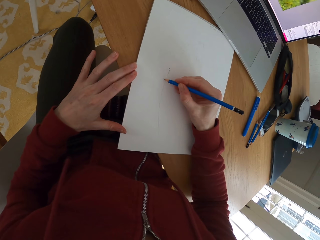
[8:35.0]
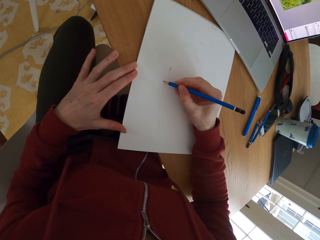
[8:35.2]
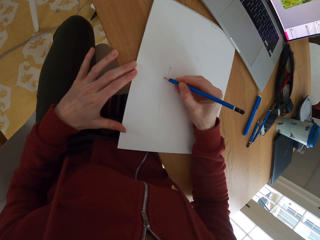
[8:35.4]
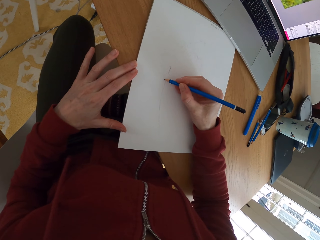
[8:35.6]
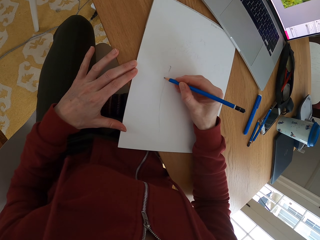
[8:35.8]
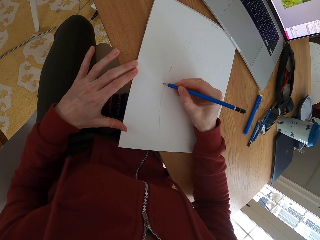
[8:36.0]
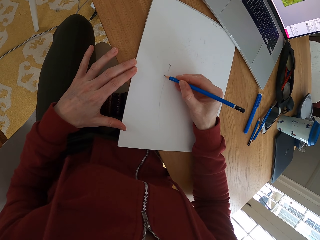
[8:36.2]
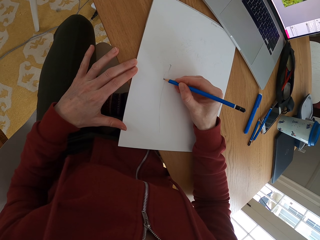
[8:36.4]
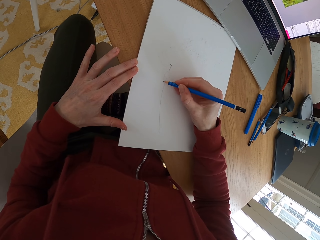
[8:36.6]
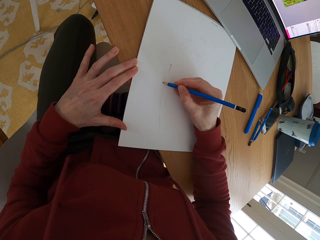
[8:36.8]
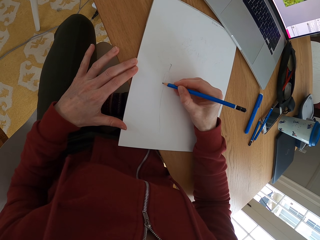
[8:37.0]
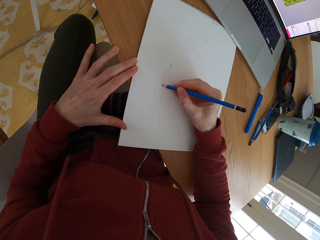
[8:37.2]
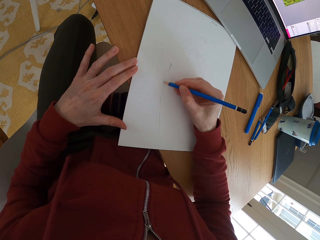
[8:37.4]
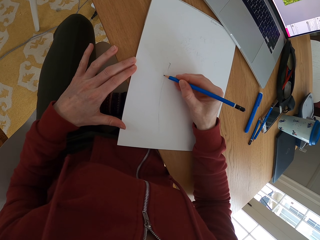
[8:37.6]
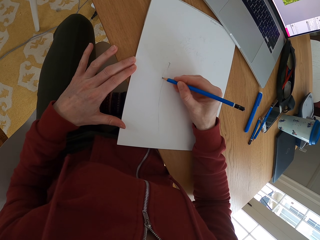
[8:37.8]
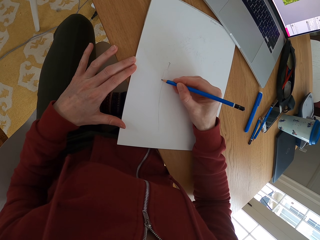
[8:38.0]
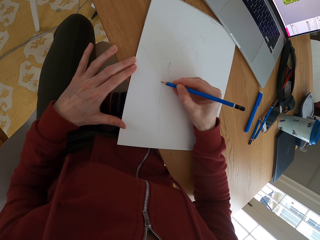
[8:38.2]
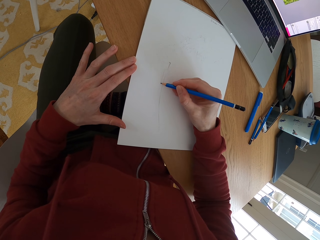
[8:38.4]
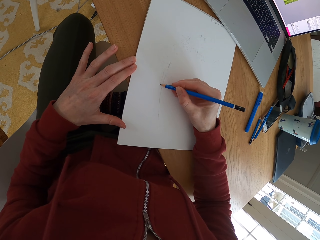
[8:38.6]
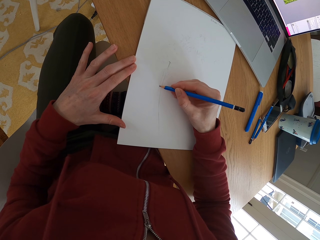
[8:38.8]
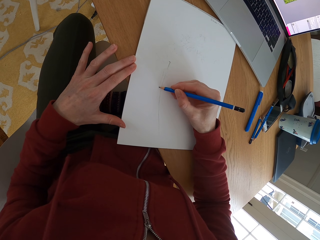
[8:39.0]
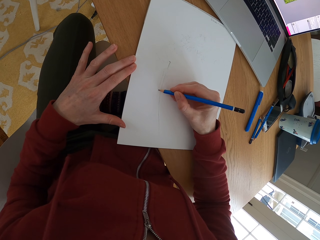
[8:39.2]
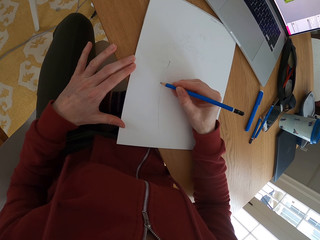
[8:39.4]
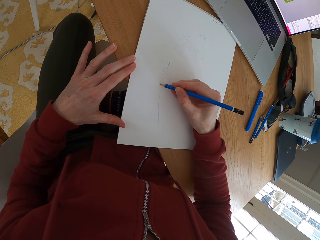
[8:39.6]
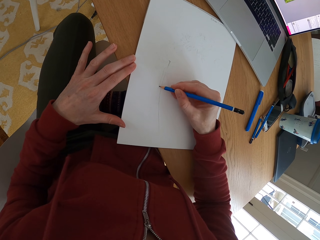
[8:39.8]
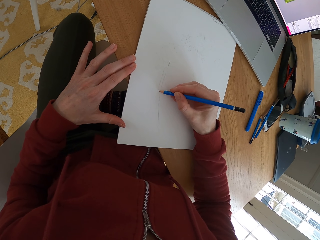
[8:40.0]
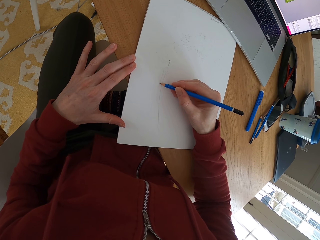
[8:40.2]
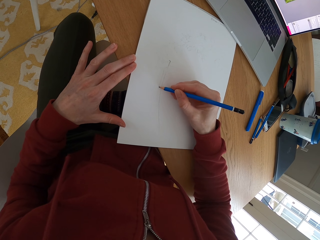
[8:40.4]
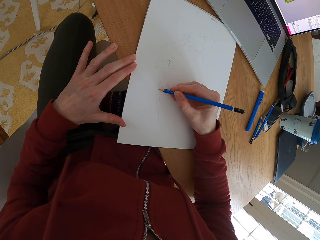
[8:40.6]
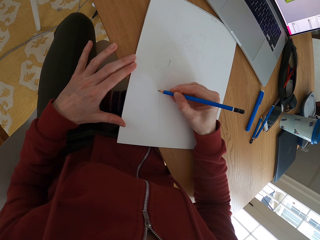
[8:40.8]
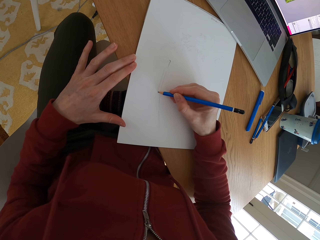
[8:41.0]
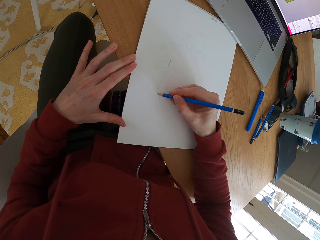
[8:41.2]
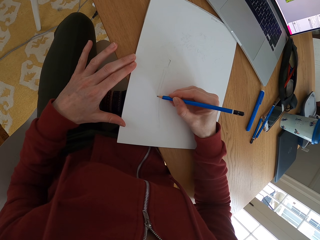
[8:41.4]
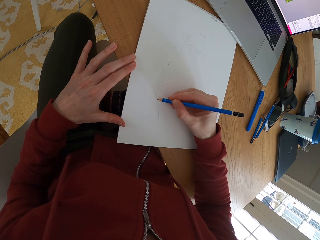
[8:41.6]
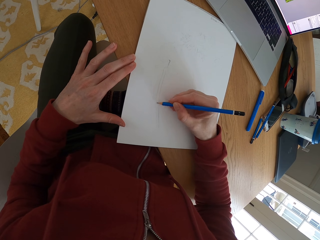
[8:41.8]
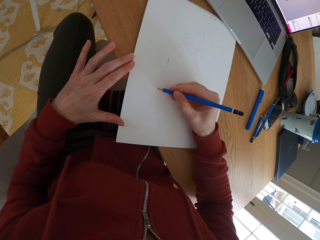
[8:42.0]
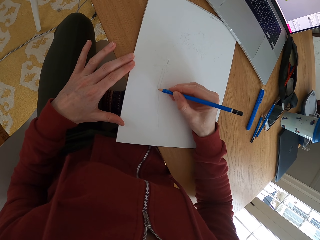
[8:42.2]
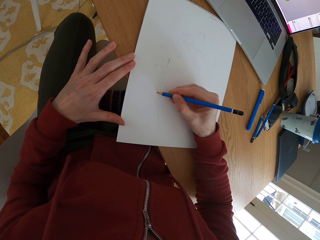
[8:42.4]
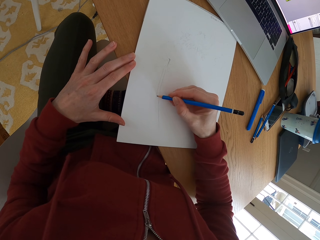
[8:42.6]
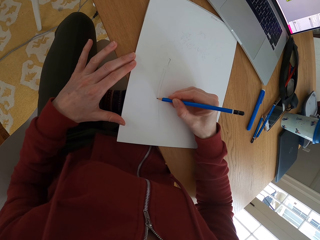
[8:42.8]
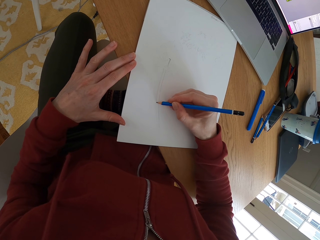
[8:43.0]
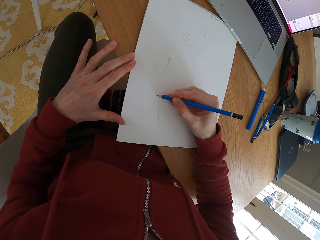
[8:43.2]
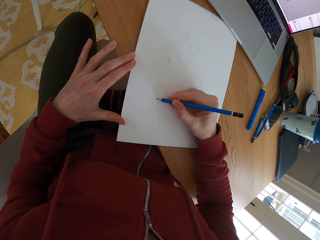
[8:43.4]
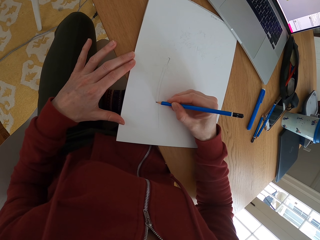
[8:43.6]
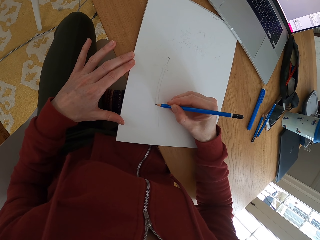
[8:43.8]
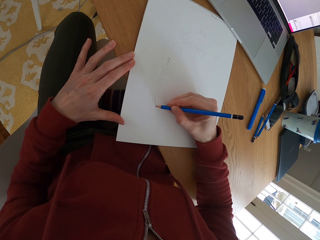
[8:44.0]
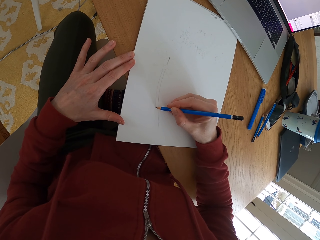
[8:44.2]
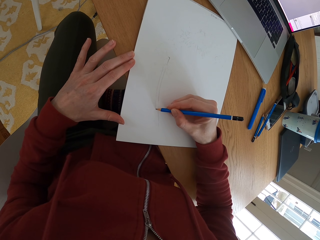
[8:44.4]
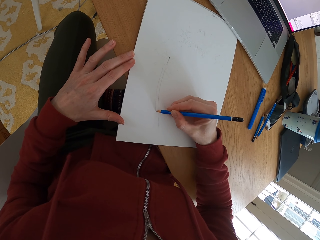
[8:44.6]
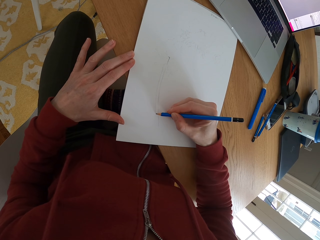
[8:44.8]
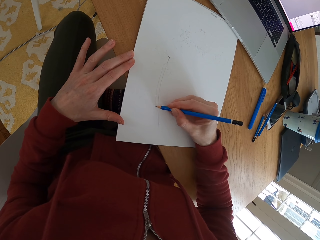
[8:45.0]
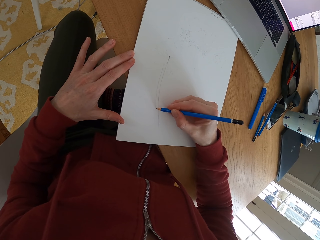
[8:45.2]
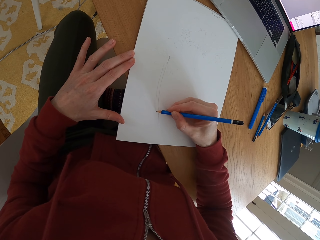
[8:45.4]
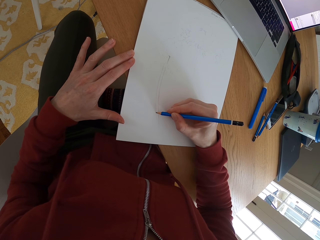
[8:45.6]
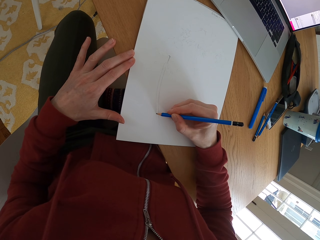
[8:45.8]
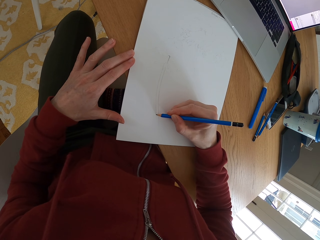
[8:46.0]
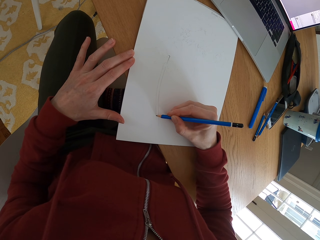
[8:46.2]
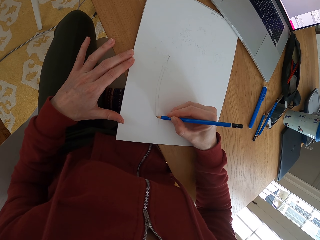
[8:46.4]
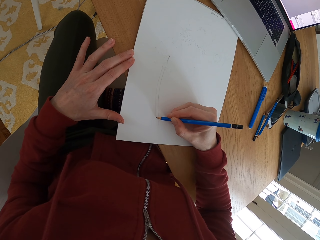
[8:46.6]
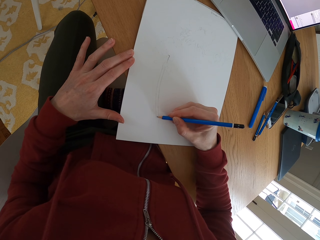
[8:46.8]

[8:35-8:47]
The camera wearer draws a sketch with the pencil on a piece of paper.

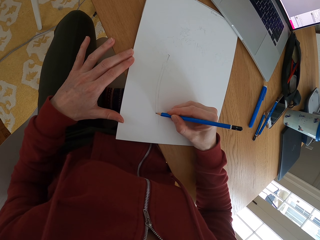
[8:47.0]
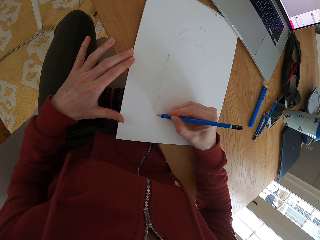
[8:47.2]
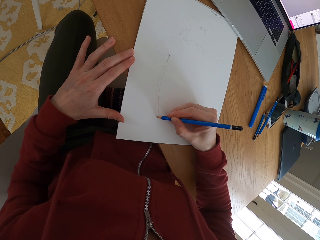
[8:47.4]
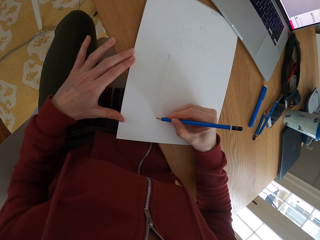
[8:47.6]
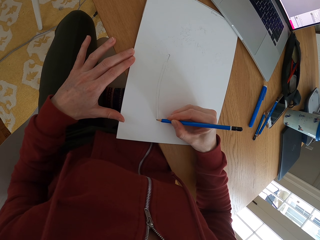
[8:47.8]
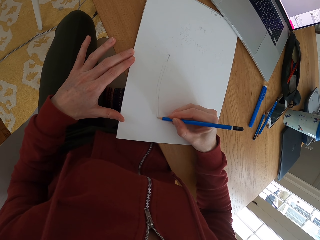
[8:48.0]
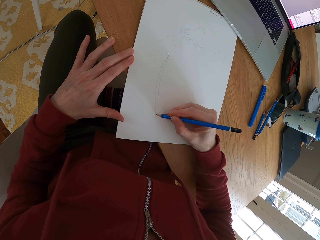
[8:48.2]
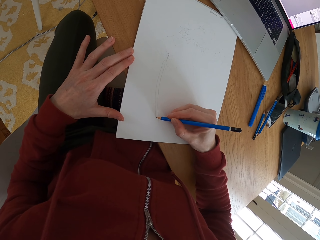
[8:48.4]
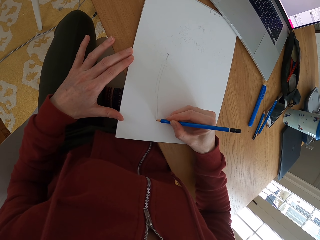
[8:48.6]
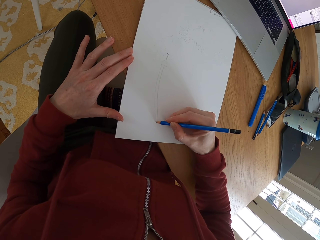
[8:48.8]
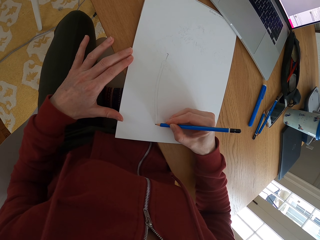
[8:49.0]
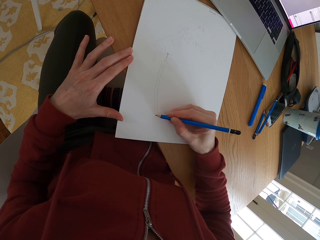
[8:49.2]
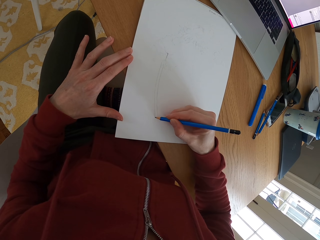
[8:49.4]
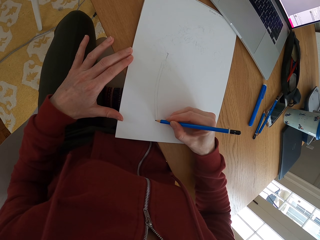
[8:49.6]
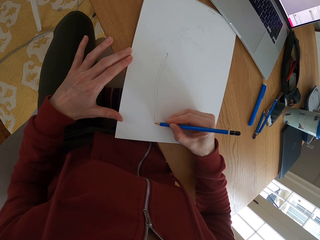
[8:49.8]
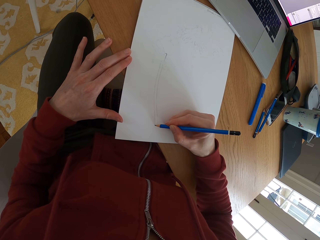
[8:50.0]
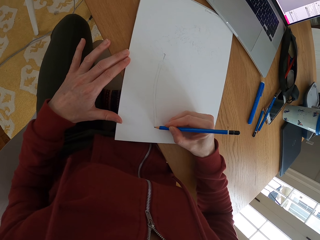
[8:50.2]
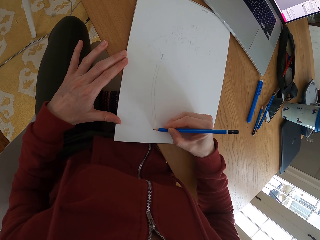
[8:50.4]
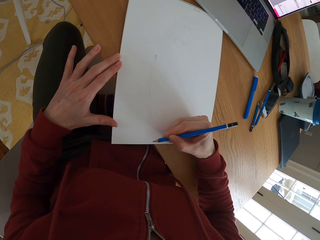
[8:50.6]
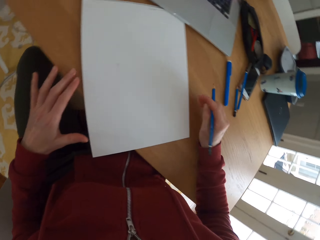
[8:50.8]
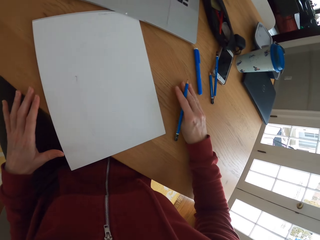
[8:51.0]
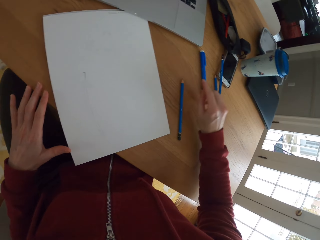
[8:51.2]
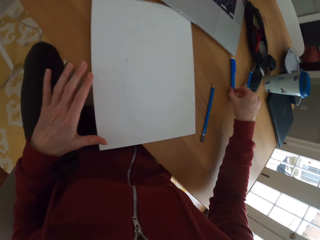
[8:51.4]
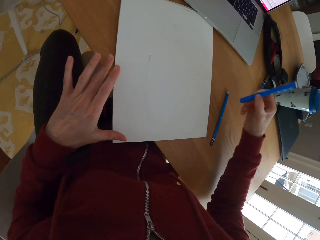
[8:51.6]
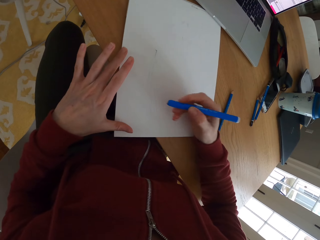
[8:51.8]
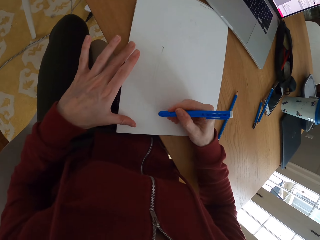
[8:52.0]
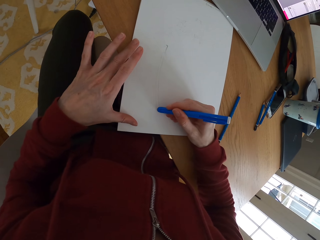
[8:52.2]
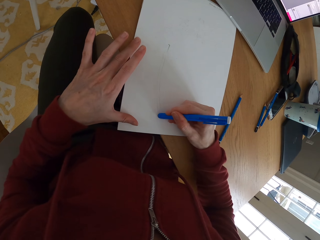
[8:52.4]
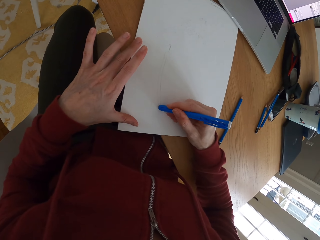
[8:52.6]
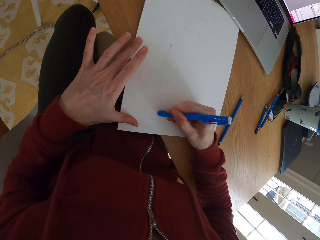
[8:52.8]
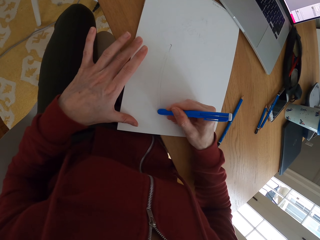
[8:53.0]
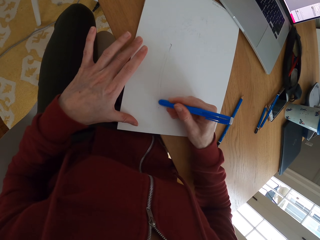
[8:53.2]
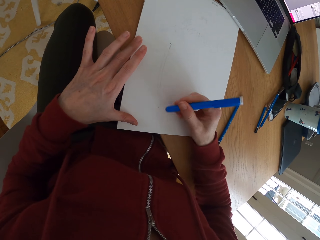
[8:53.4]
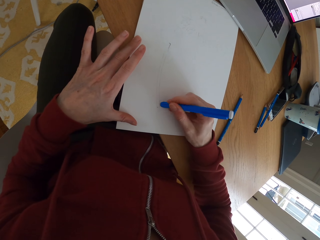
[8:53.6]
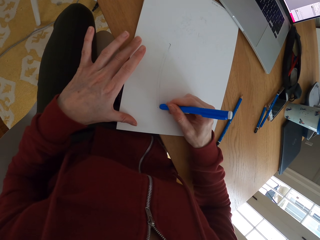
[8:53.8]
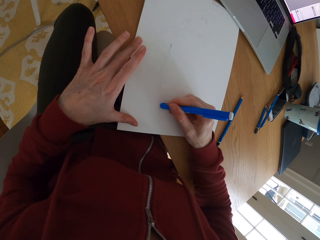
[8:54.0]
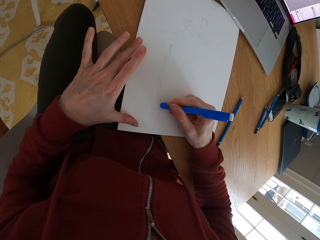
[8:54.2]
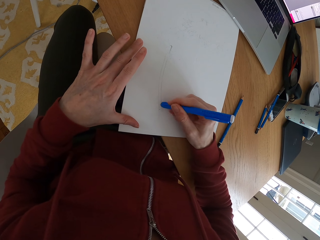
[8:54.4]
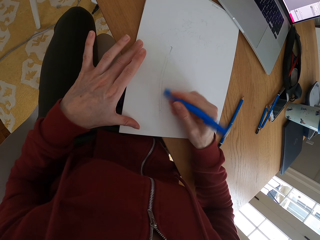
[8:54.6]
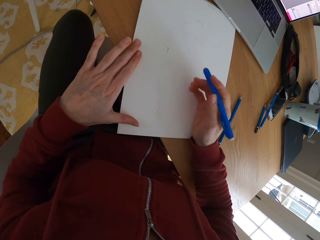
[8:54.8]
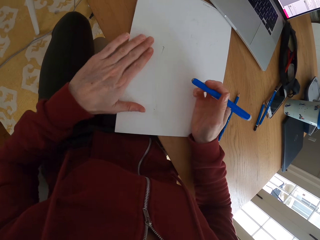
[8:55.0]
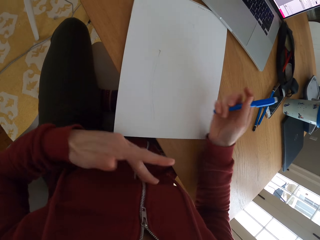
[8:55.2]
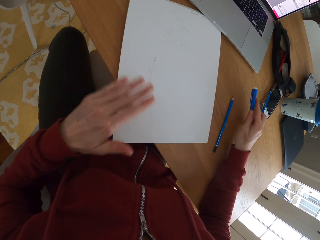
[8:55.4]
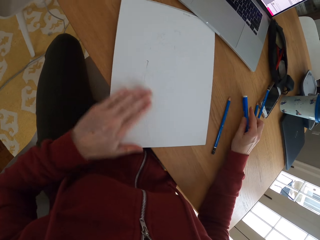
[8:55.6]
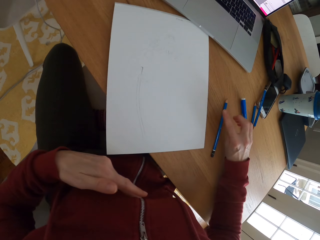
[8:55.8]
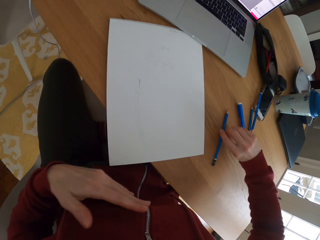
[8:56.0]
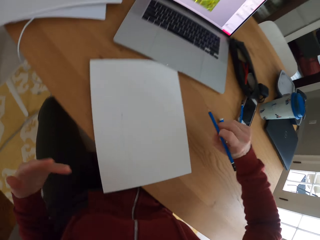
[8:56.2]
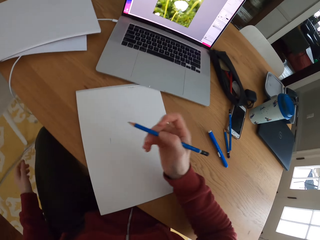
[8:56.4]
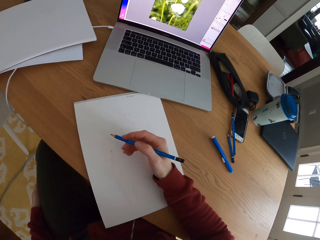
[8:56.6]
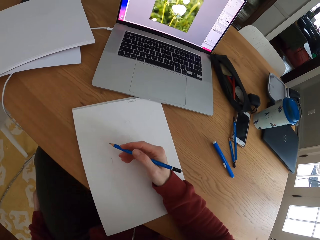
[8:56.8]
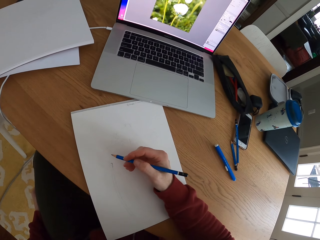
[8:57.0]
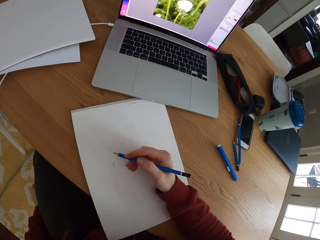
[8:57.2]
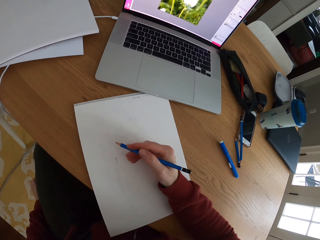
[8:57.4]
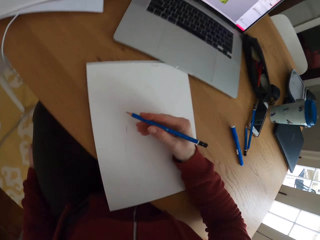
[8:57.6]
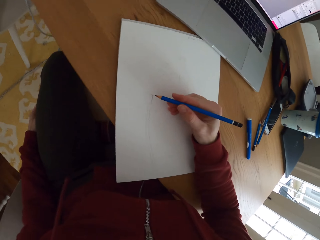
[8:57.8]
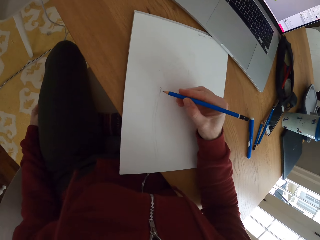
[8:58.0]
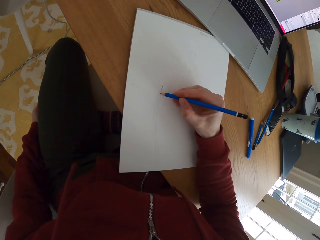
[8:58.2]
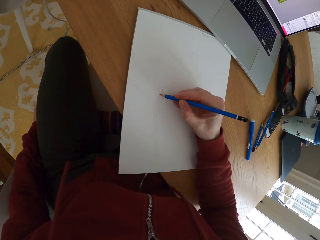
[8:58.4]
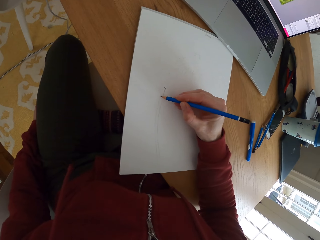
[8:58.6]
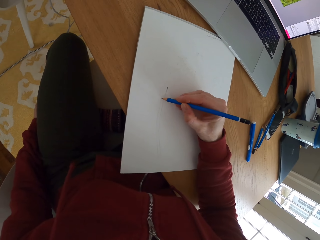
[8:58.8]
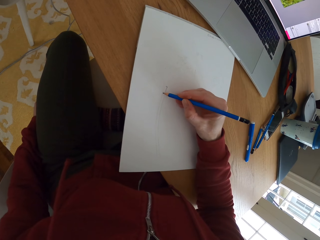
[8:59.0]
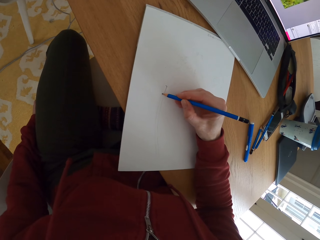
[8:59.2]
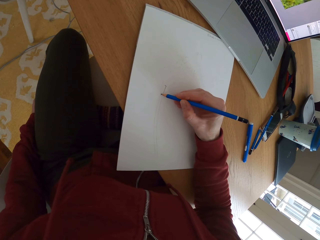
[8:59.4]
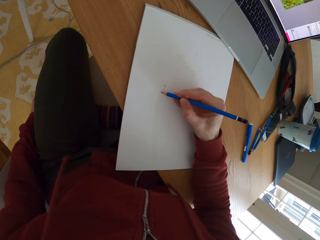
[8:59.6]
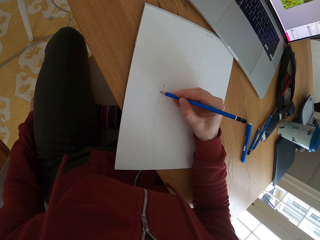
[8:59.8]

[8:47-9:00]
The camera wearer puts the pencil down on the table. She picks up the rubber pen from the table. She rubs on the piece of paper with the pencil rubber. She wipes the particles from the paper with her hand. She puts down the pencil rubber on the table. She picks the pencil from the table. She stares at the laptop. She draws a sketch with the pencil on the piece of paper.
